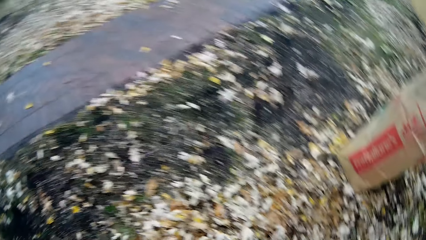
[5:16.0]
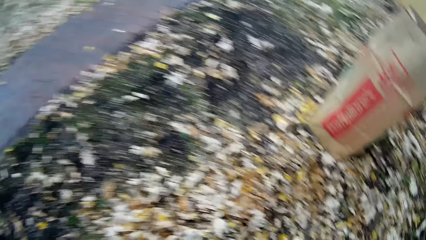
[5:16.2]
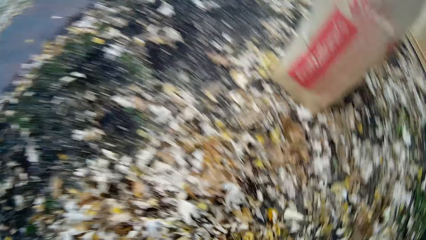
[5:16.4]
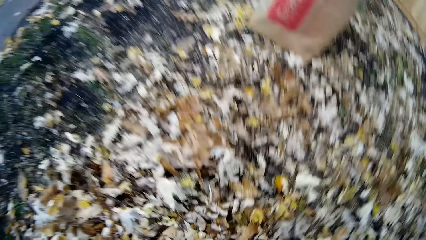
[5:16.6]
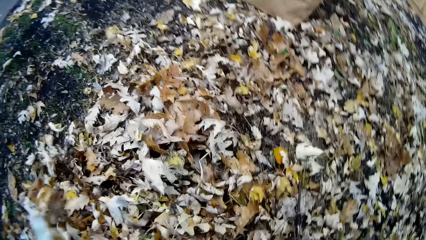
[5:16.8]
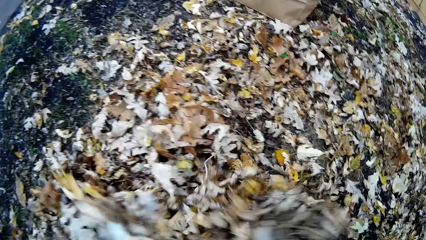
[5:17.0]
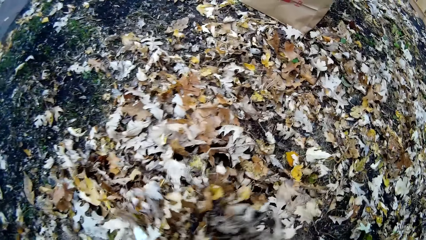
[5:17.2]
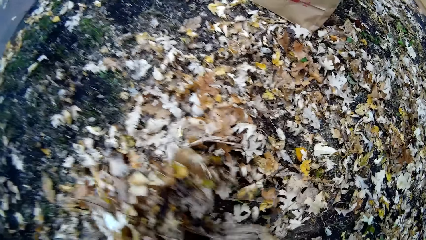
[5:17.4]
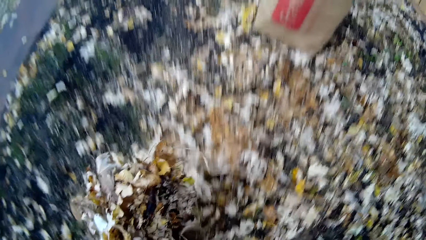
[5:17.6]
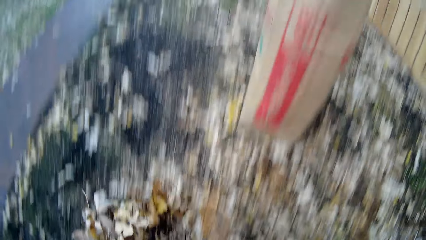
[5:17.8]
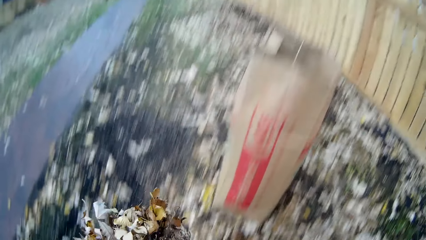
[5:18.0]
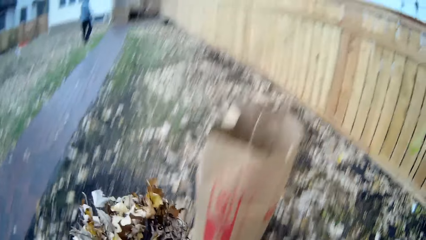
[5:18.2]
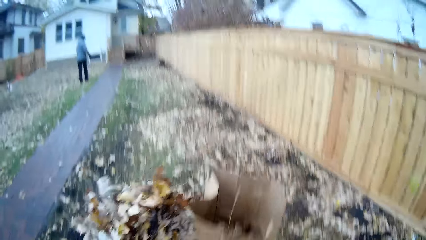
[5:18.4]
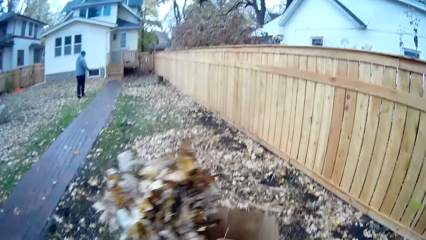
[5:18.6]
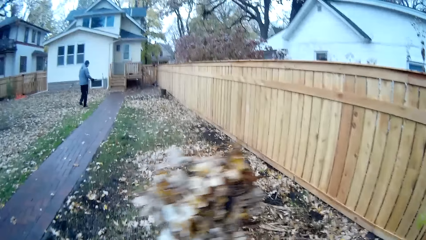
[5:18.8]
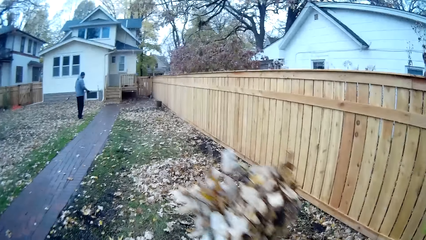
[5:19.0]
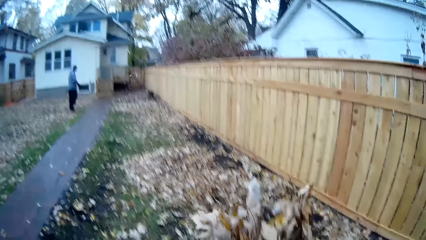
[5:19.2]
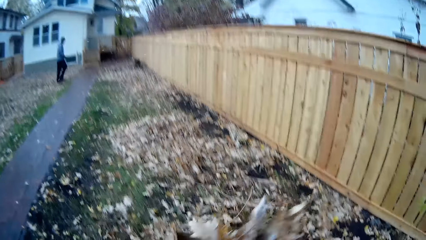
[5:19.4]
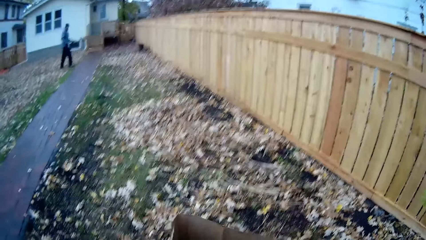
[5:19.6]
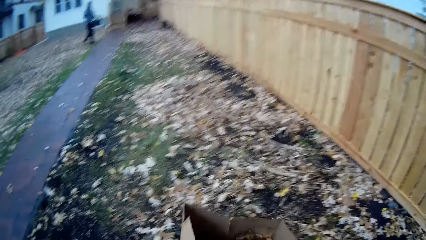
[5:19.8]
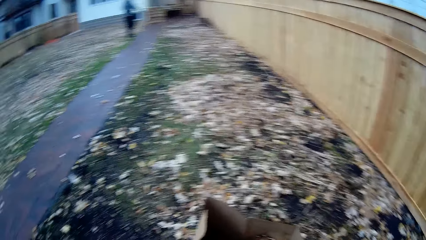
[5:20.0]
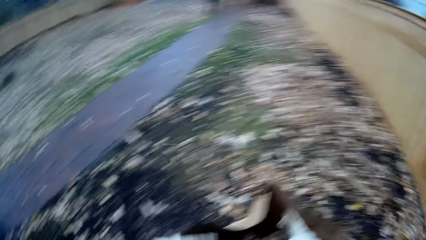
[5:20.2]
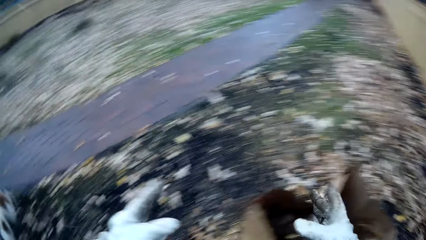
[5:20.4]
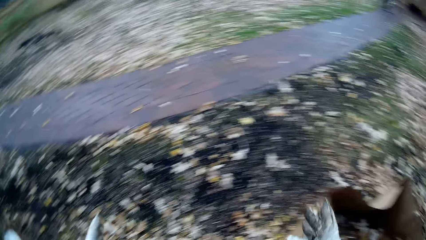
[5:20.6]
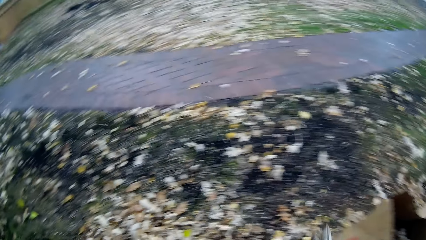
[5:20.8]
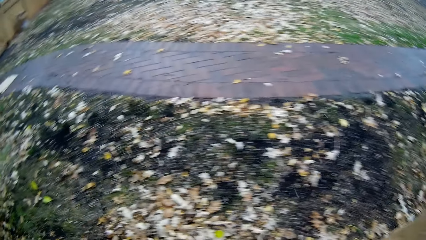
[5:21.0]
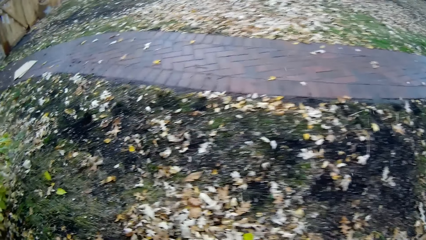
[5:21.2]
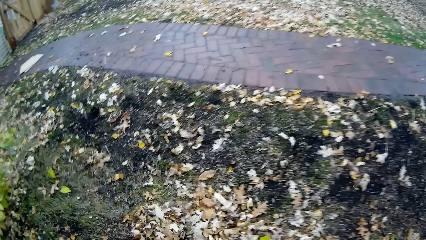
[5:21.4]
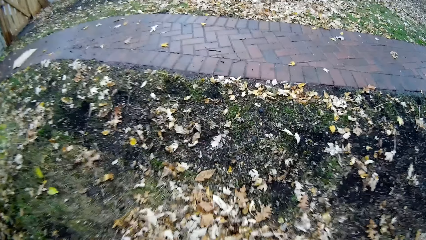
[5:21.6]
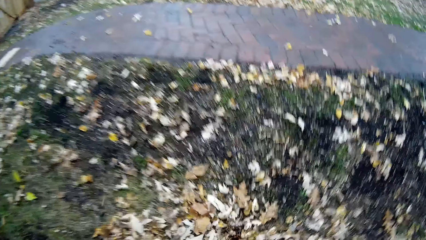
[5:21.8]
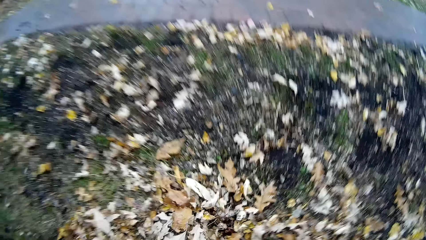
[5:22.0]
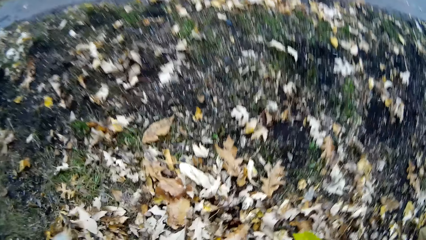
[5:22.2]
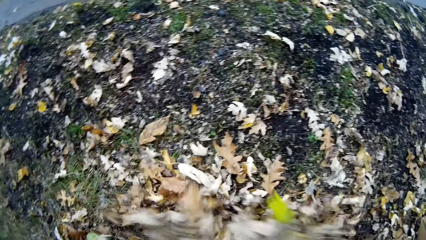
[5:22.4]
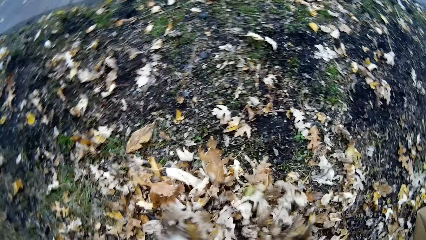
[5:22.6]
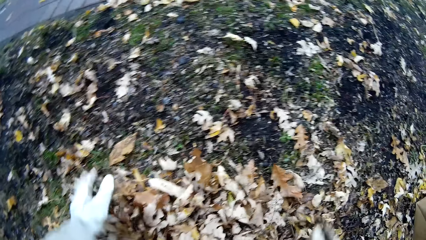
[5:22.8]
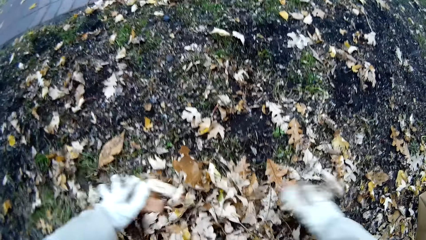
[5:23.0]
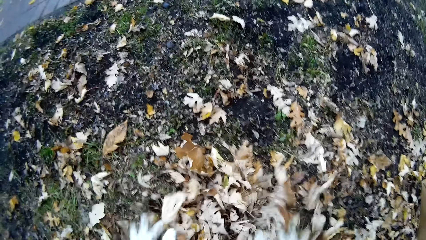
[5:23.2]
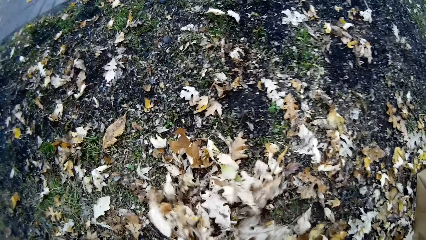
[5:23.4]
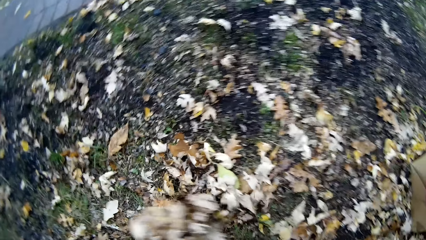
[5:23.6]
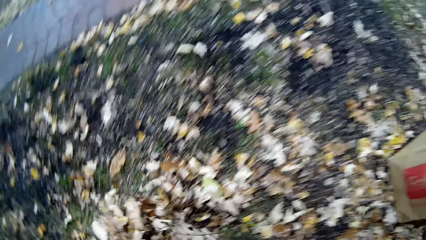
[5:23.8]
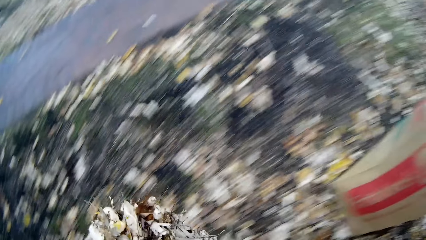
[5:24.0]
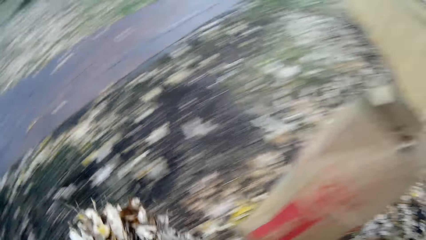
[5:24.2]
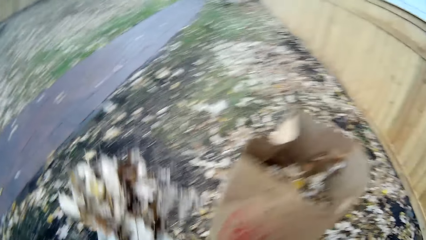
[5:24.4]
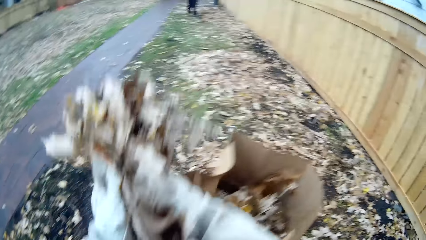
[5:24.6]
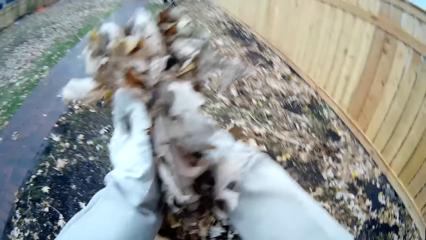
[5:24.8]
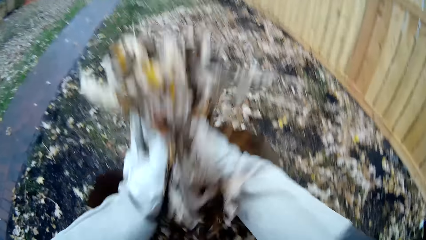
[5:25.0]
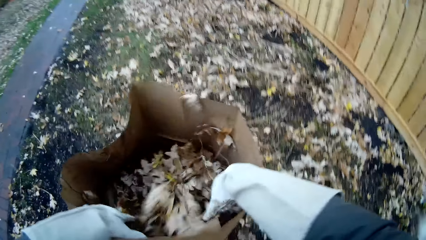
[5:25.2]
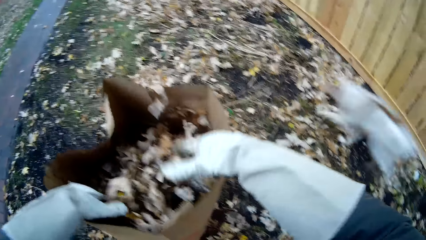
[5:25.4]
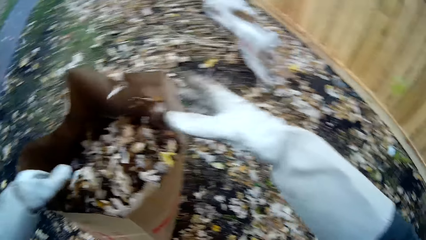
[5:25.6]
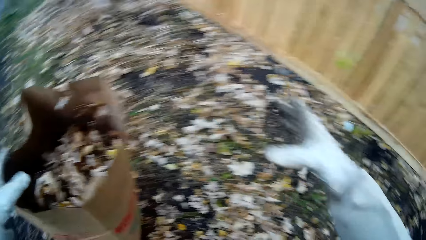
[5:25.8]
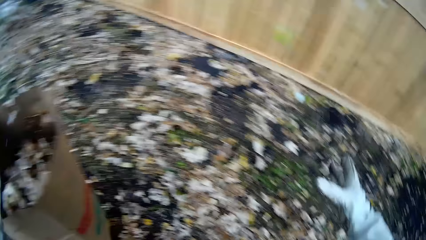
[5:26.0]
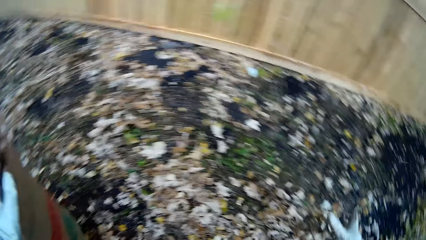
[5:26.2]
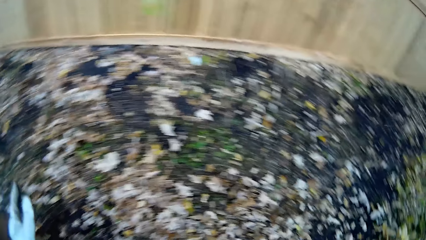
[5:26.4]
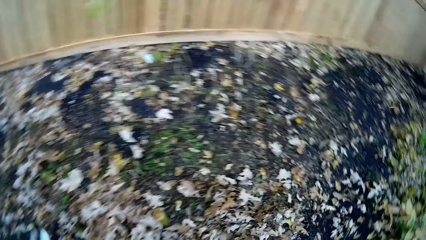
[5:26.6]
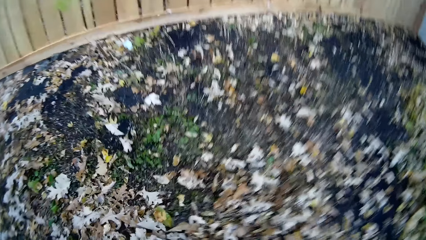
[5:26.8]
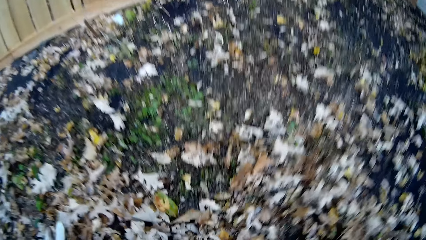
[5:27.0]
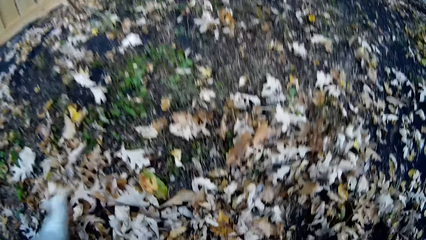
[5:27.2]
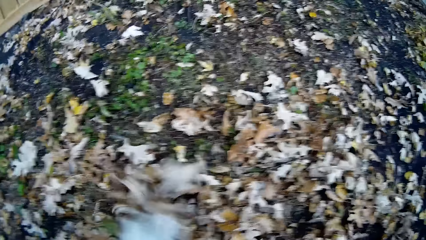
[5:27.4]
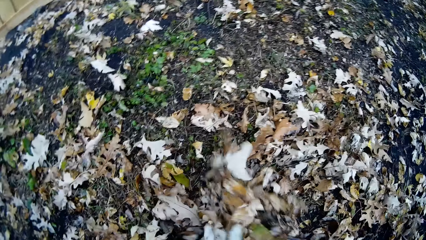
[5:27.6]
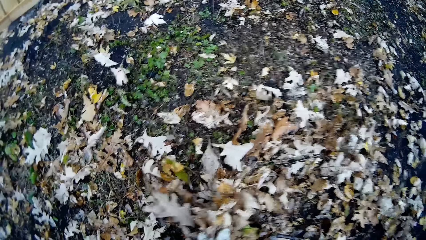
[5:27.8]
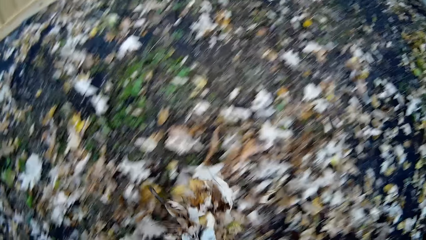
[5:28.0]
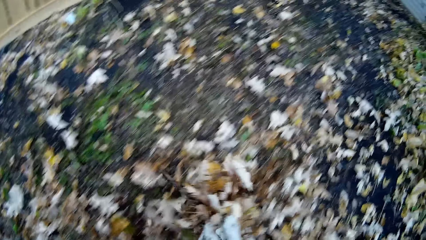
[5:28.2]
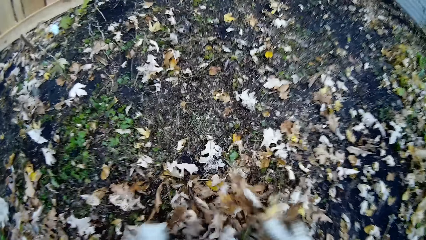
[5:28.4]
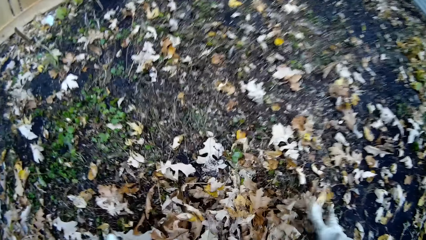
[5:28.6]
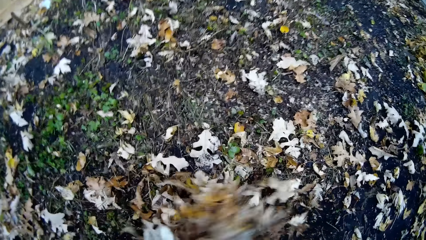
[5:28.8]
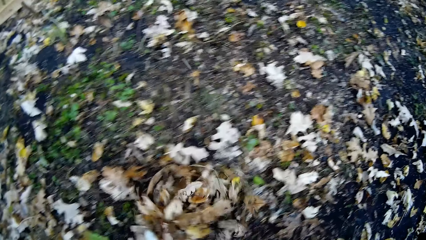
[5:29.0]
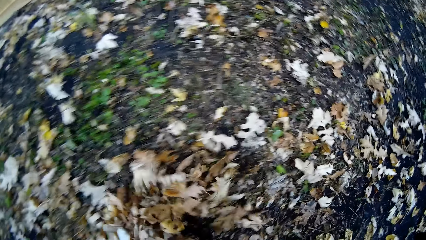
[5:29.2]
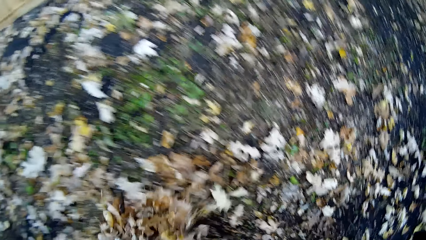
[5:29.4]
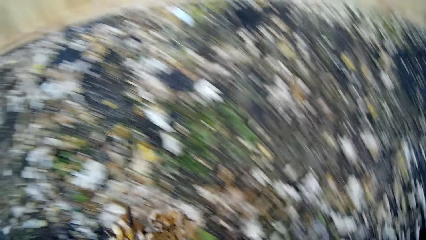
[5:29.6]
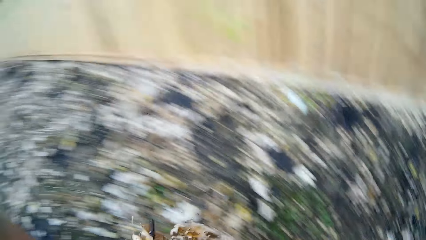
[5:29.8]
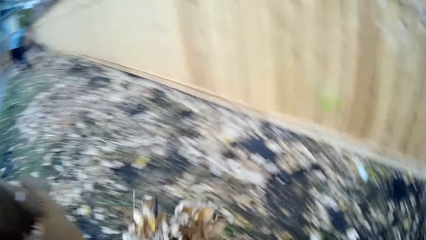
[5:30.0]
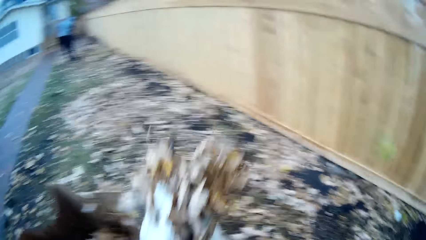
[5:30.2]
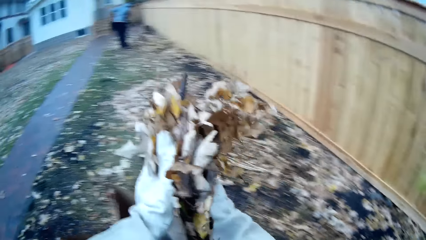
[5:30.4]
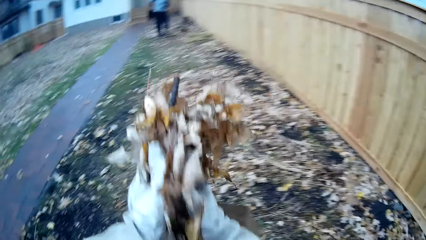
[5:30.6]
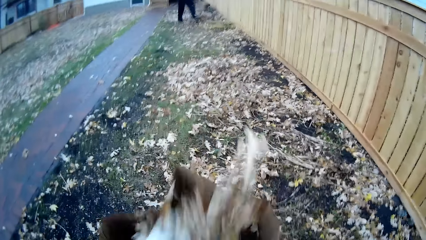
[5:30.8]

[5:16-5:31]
The camera wearer packs up dry leaves on the ground with both hands. He walks towards the trash bag or paper bag. He drops the dry leaves in his hands inside the paper bag on the ground. He walks towards the trash. He packs up the dry leaves on the ground with both hands. He walks towards the trash bag. He drops the dry leaves in his hands inside the paper bag on the ground. He packs up the dry leaves on the ground with both hands. He walks towards the trash bag. A man gathers dry leaves on the ground together with a rake in both hands.
